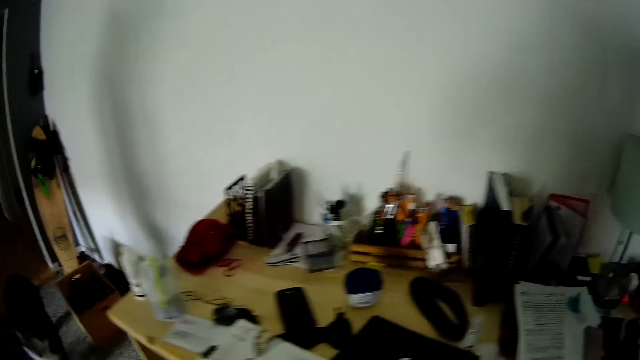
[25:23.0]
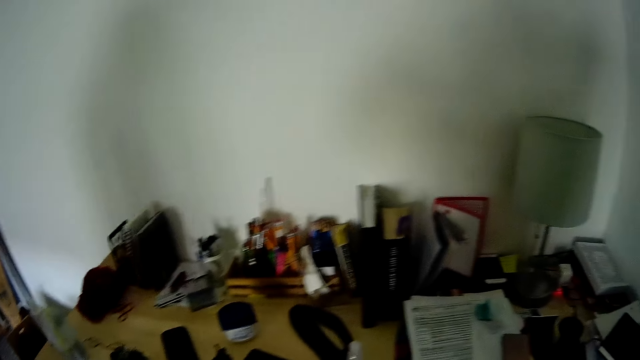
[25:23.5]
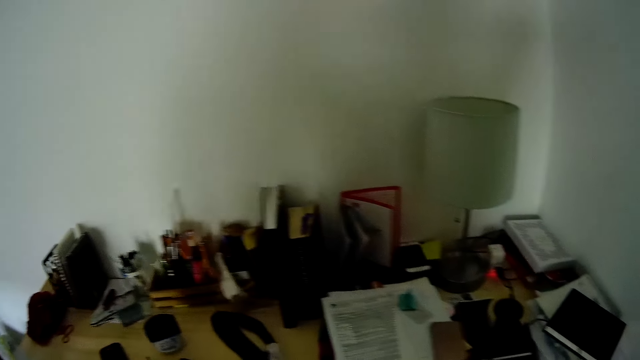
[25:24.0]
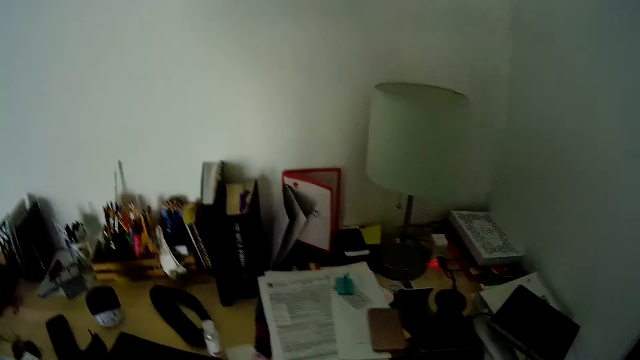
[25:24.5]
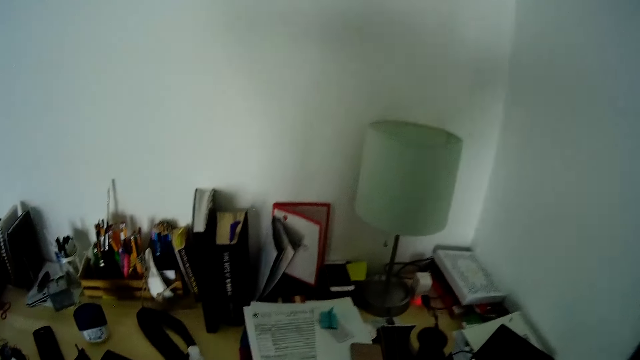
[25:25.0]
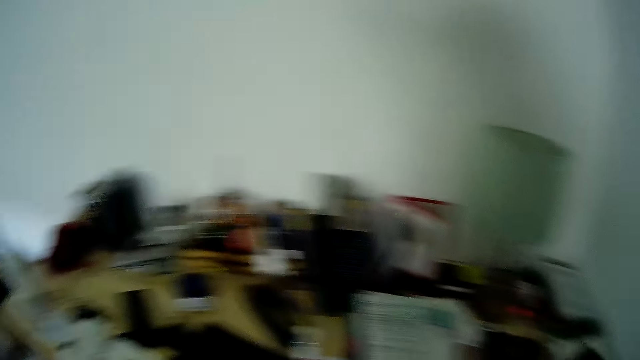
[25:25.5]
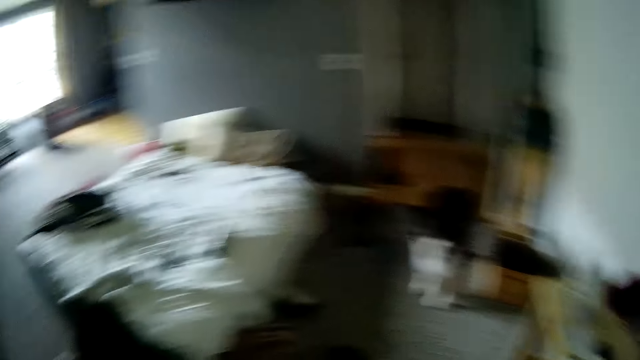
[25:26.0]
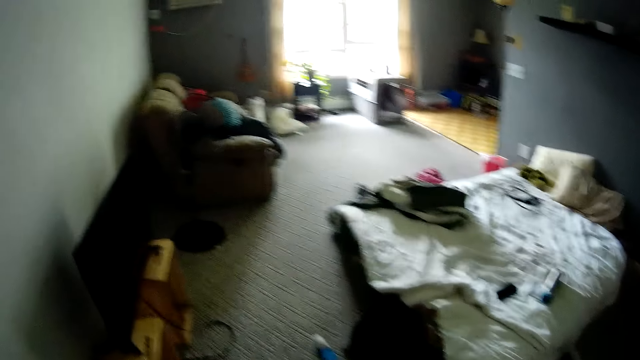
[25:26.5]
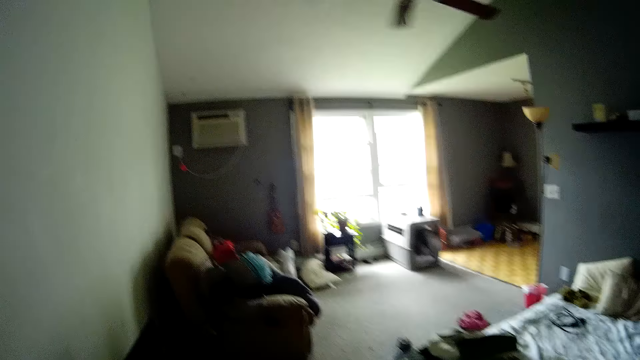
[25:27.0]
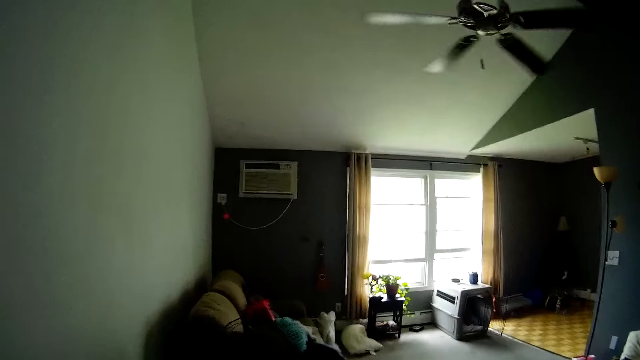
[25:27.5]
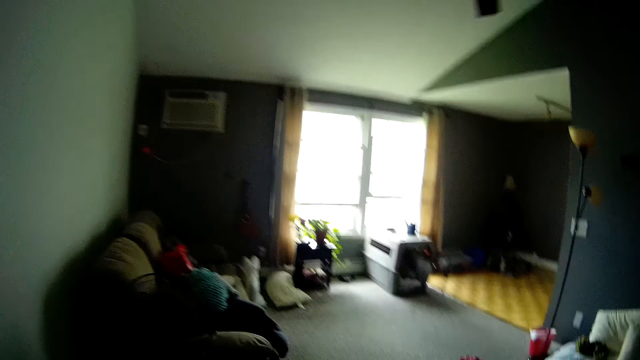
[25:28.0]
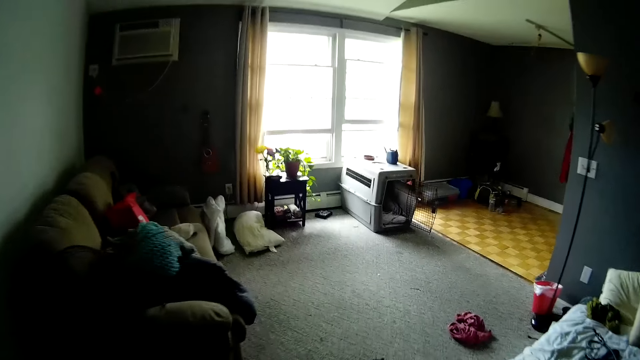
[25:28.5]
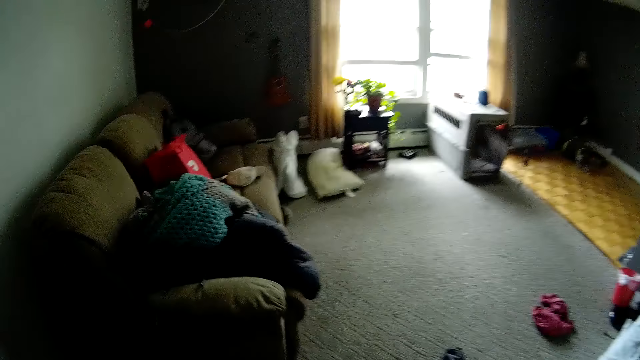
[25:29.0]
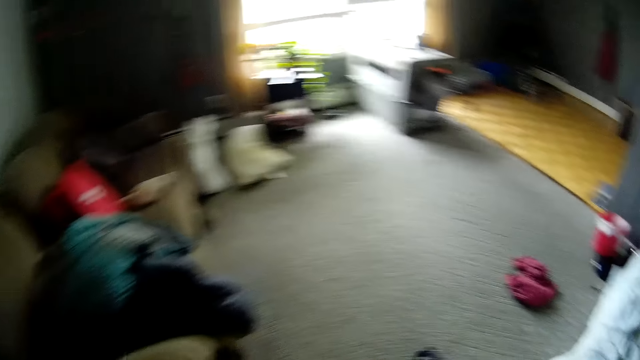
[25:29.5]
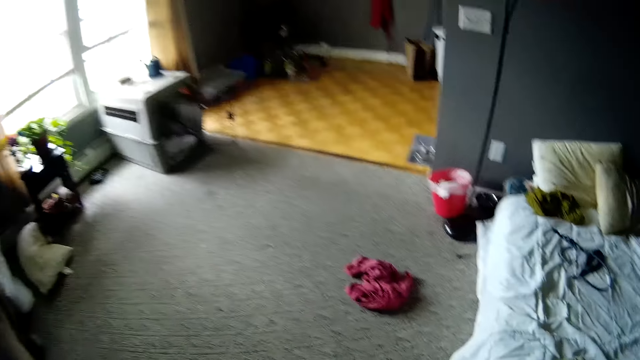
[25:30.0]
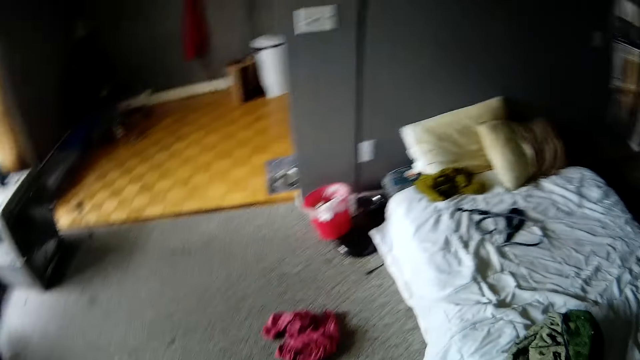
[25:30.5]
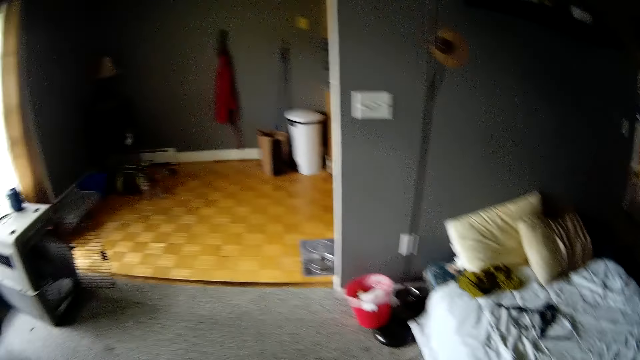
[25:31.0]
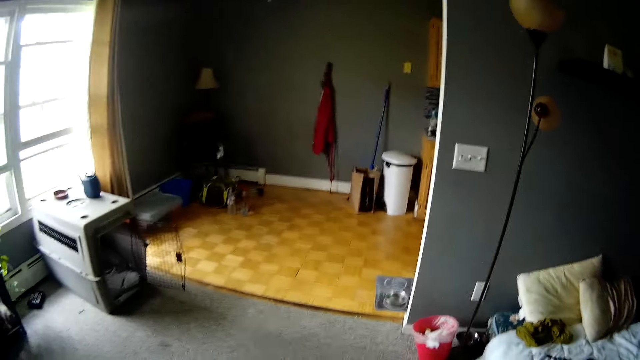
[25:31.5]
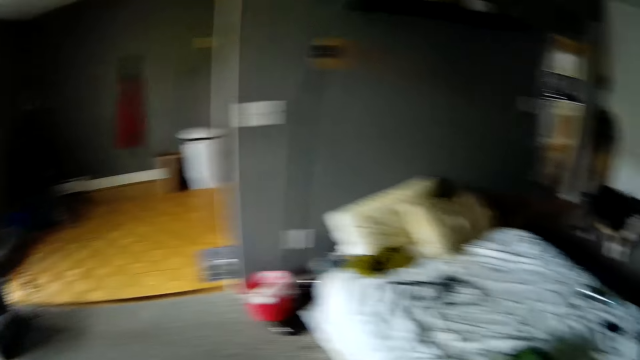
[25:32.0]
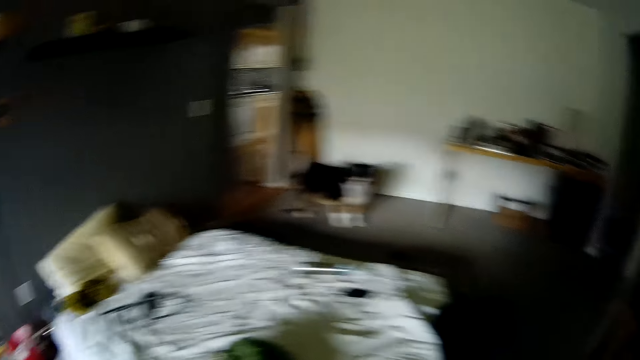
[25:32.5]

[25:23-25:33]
The camera wearer interacts with the man.

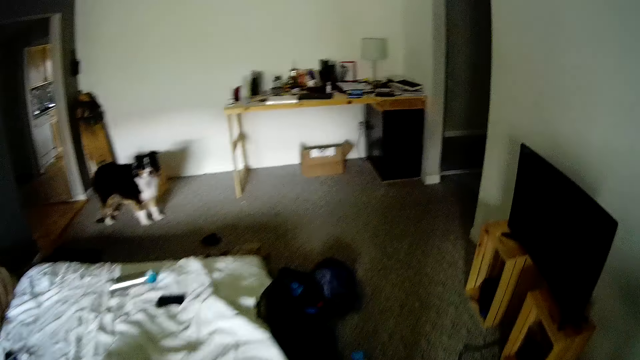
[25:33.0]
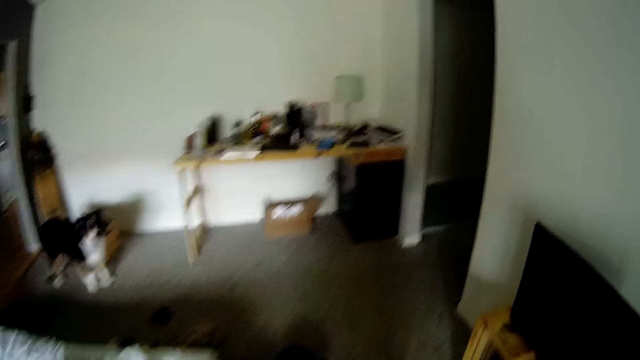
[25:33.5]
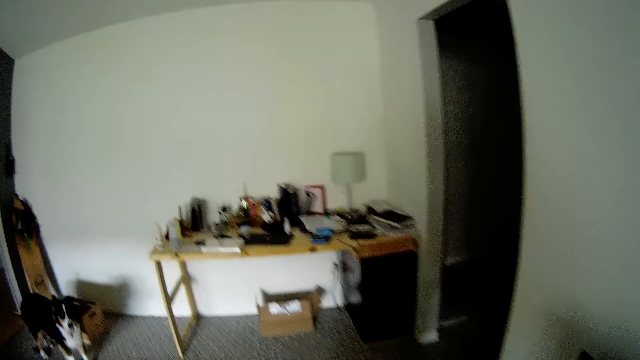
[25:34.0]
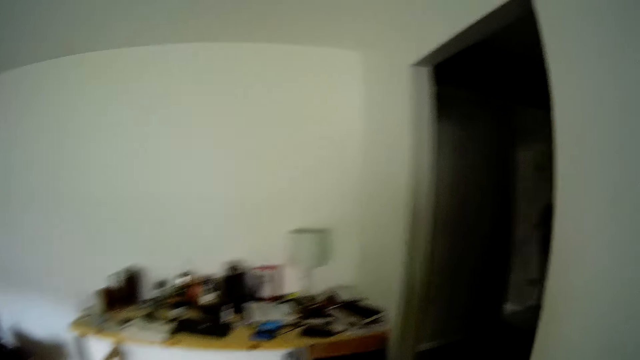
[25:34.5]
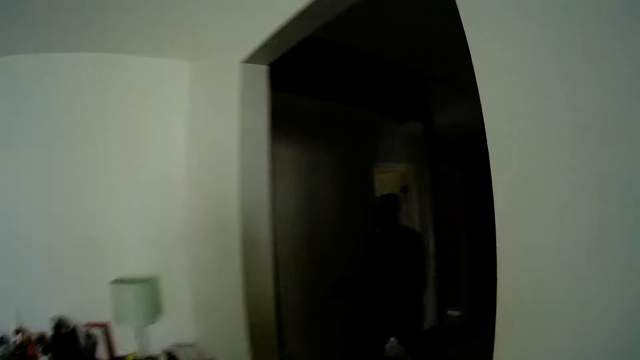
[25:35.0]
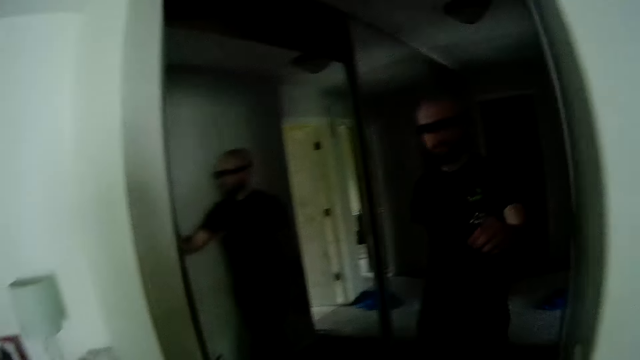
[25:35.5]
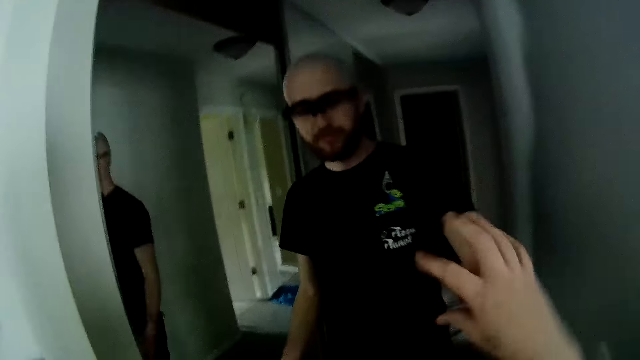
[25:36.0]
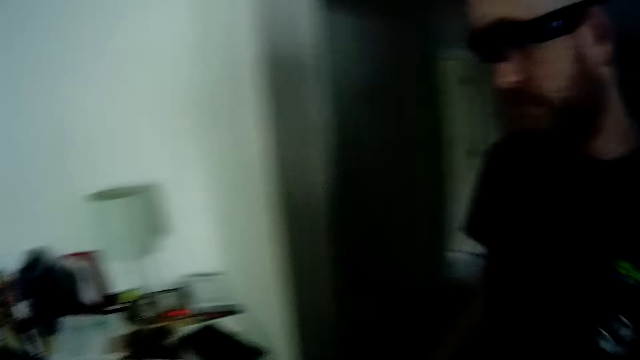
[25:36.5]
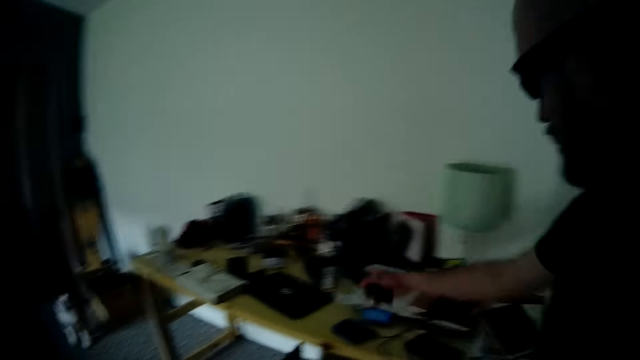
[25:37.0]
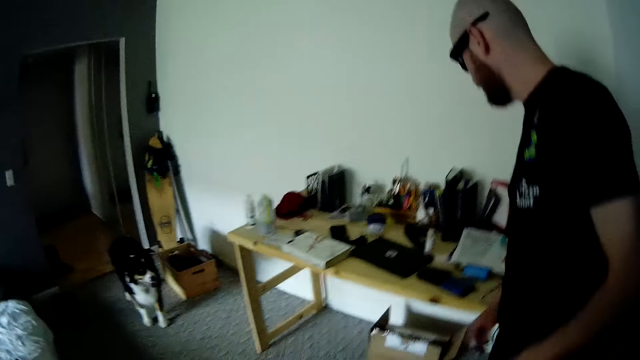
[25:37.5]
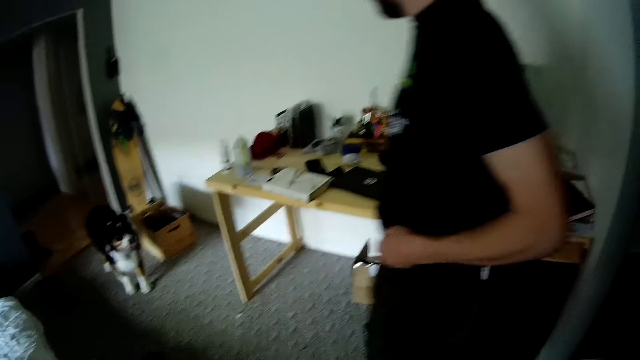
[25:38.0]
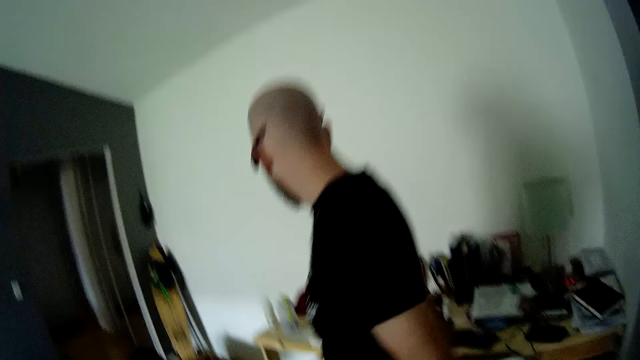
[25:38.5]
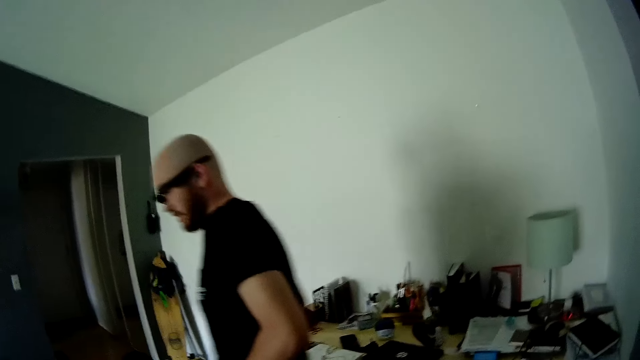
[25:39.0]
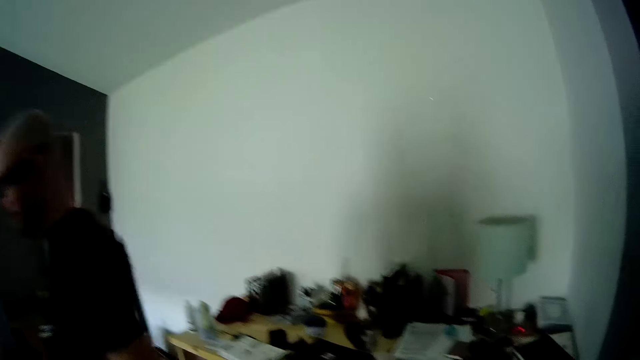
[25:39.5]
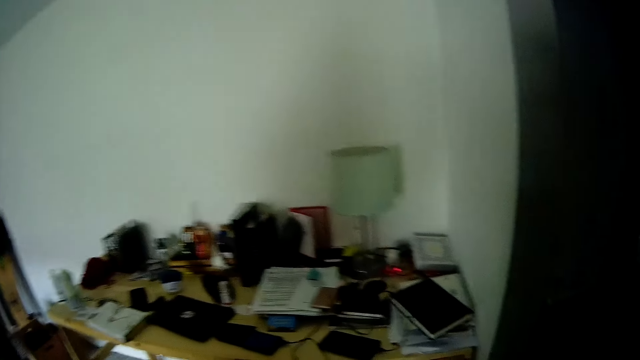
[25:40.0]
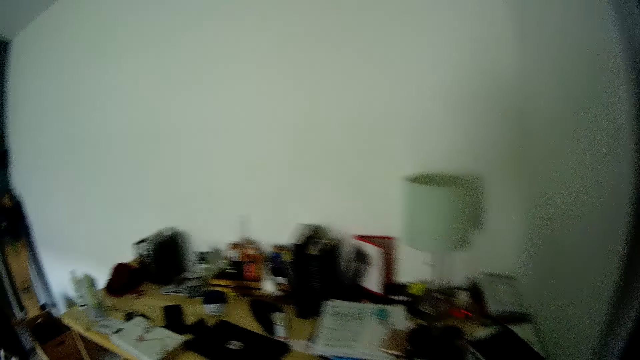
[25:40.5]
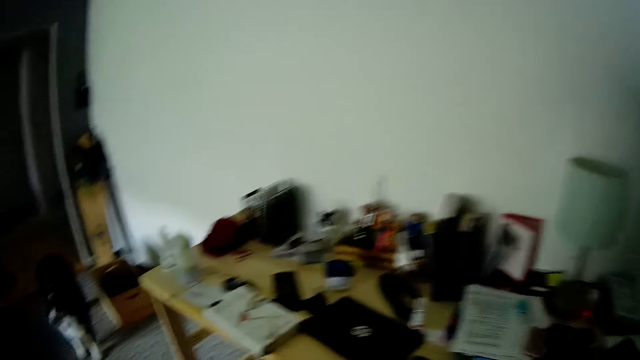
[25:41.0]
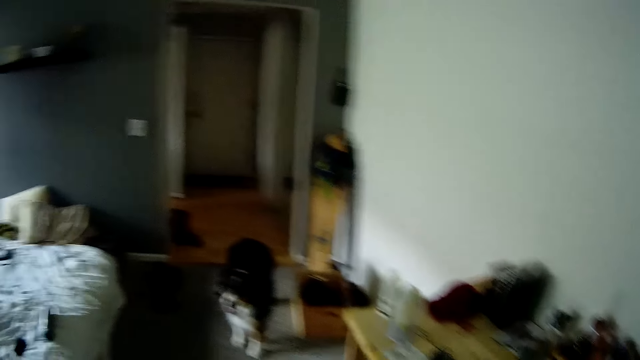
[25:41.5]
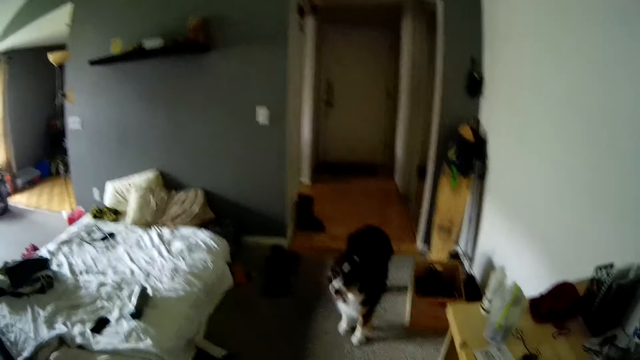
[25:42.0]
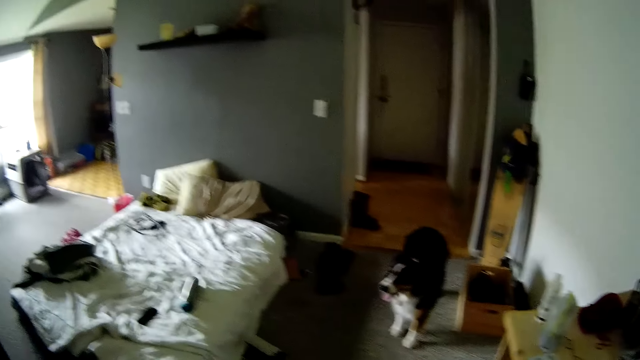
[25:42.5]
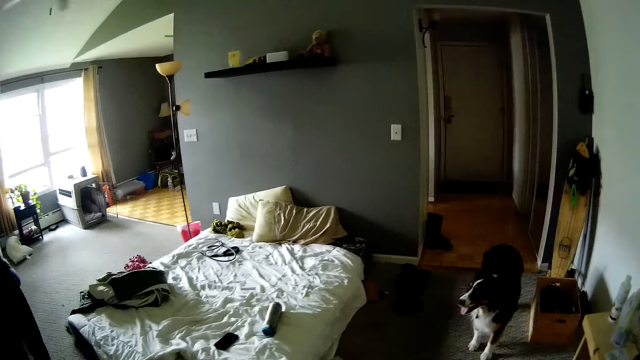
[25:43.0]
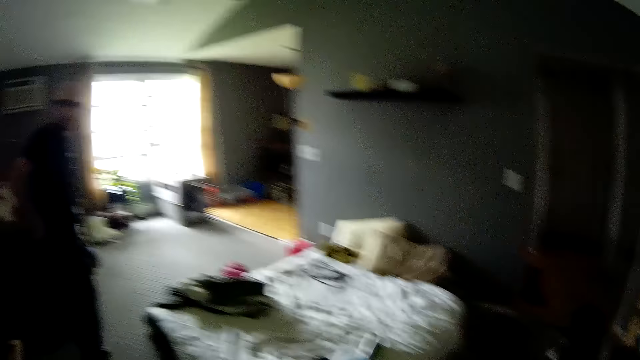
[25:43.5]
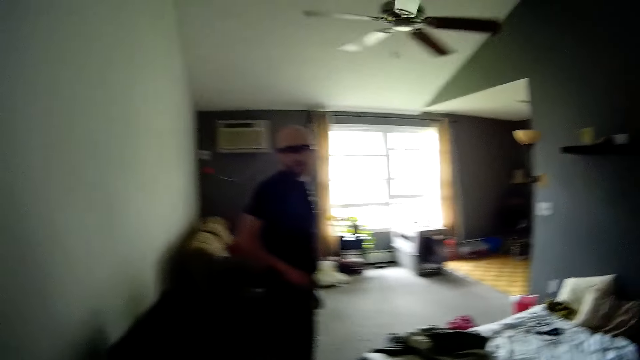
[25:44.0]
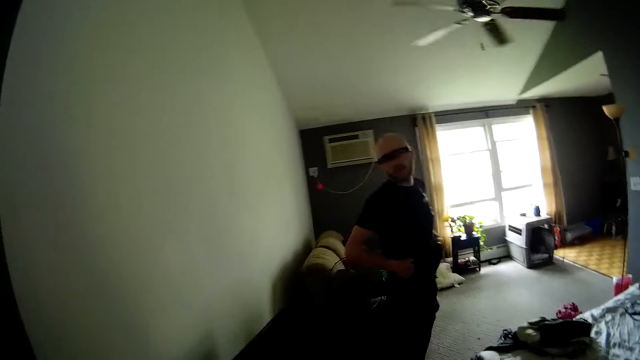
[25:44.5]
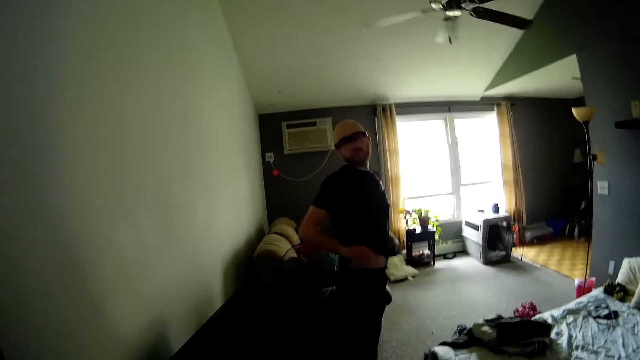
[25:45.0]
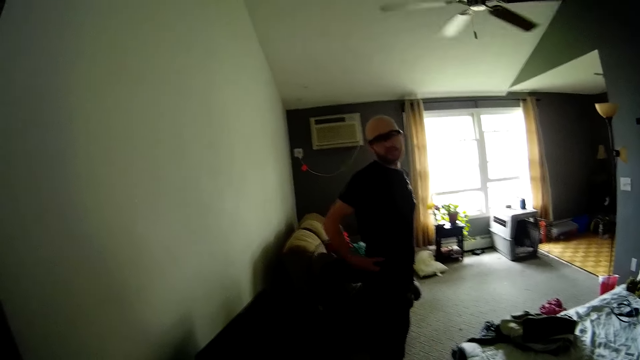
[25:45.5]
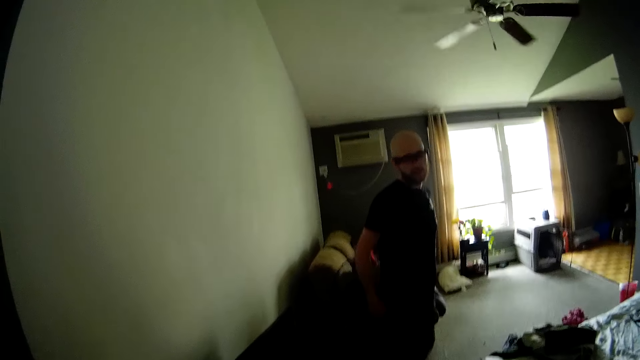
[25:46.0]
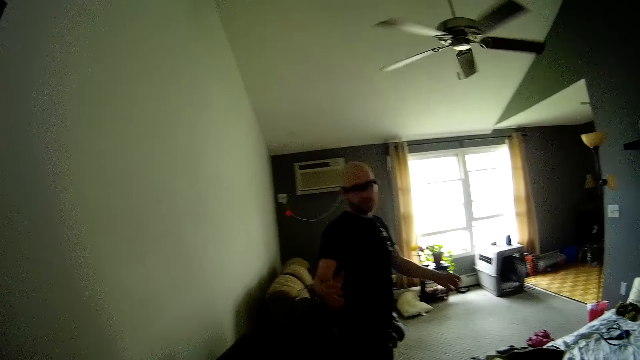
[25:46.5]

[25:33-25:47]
The camera wearer collects money from the man. The man drops a wallet on a table with his right hand and straightens his shirt.
